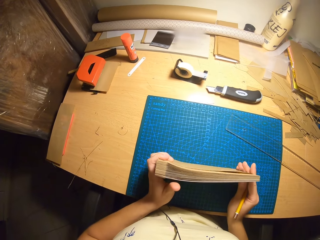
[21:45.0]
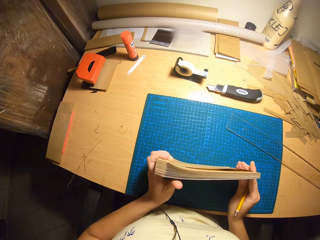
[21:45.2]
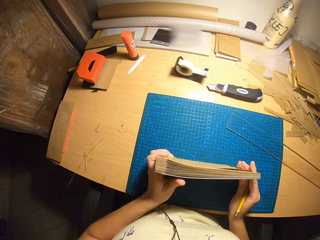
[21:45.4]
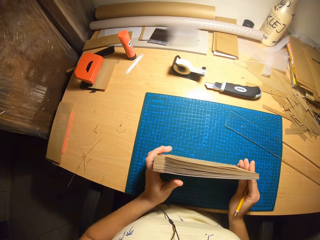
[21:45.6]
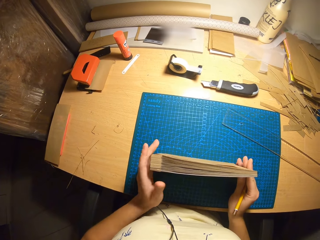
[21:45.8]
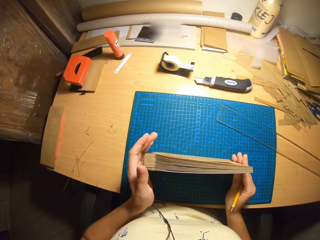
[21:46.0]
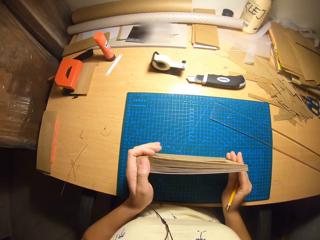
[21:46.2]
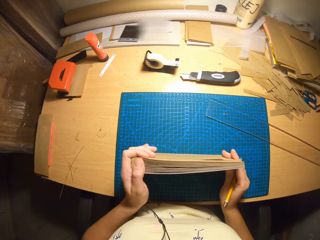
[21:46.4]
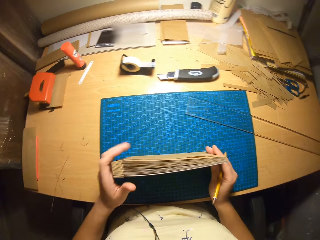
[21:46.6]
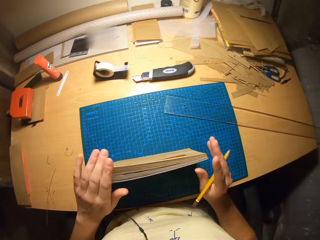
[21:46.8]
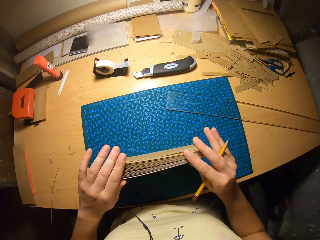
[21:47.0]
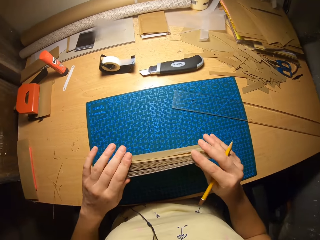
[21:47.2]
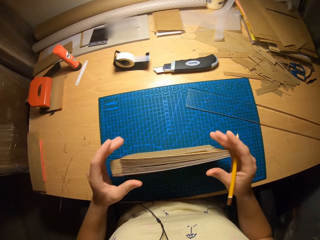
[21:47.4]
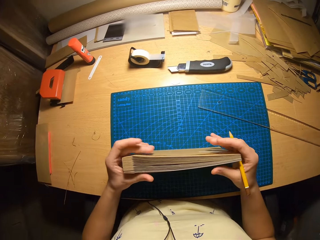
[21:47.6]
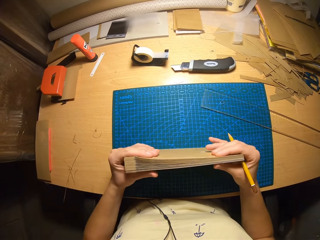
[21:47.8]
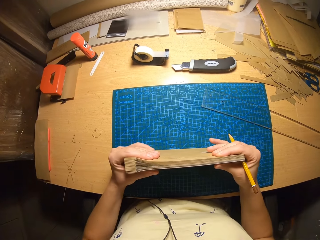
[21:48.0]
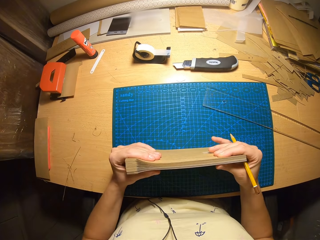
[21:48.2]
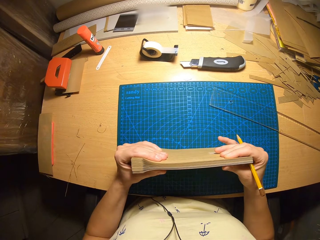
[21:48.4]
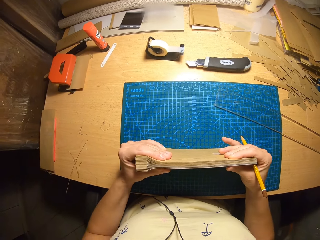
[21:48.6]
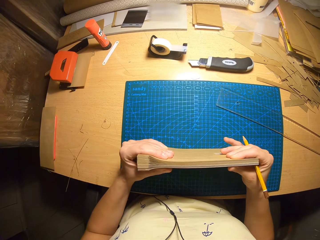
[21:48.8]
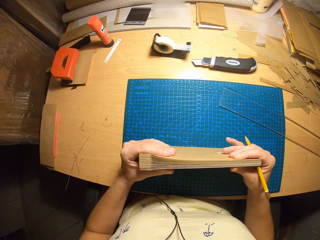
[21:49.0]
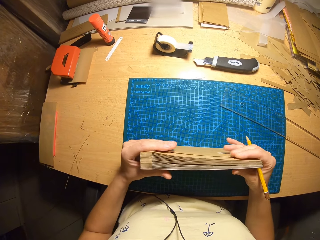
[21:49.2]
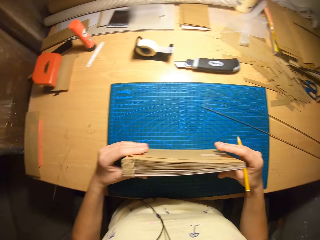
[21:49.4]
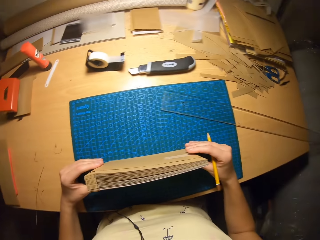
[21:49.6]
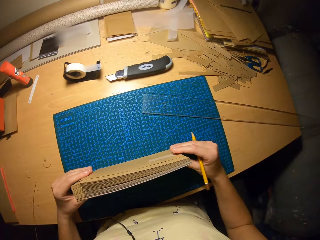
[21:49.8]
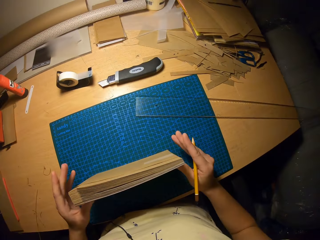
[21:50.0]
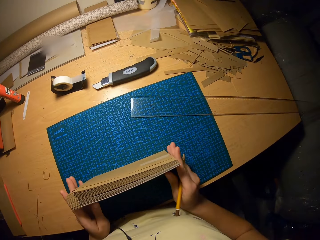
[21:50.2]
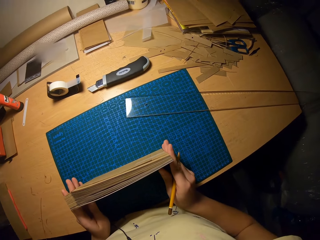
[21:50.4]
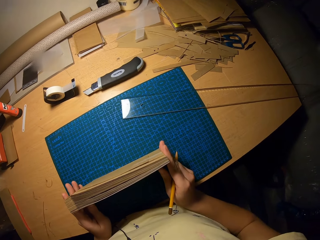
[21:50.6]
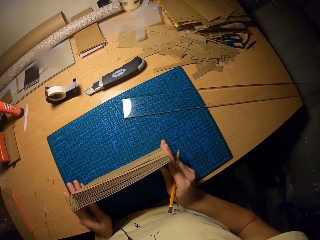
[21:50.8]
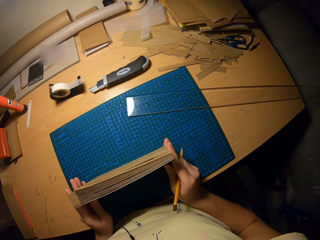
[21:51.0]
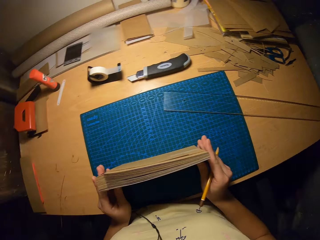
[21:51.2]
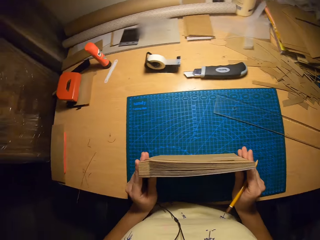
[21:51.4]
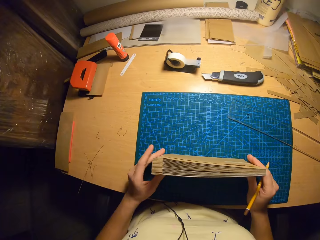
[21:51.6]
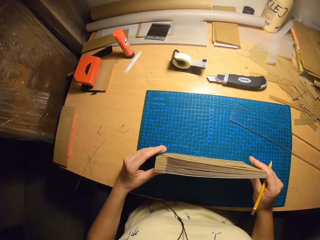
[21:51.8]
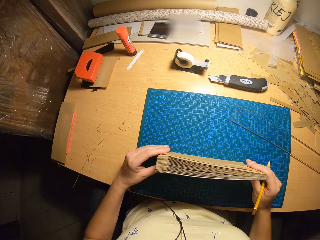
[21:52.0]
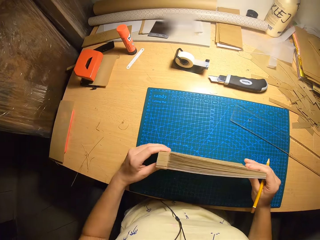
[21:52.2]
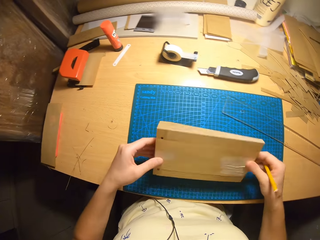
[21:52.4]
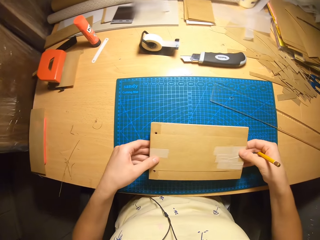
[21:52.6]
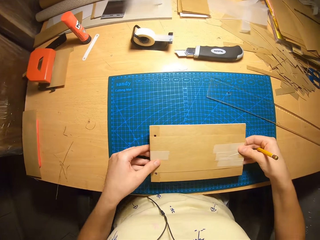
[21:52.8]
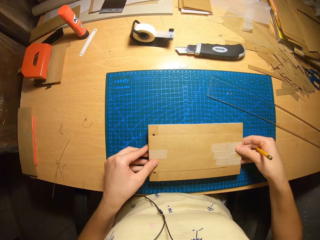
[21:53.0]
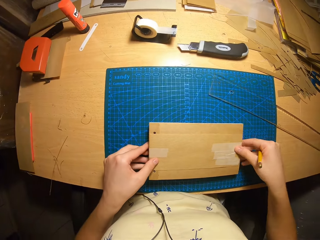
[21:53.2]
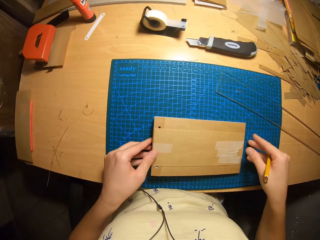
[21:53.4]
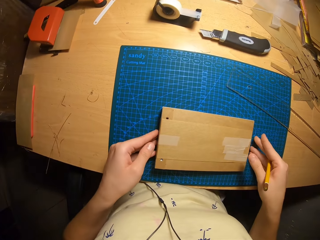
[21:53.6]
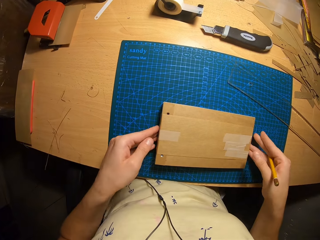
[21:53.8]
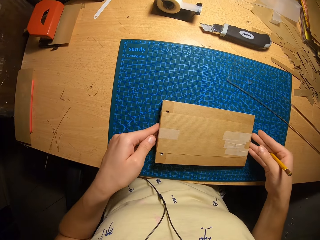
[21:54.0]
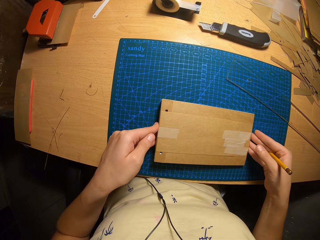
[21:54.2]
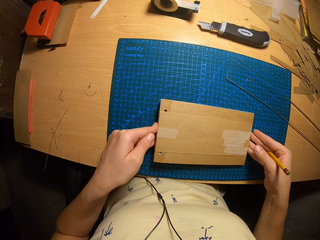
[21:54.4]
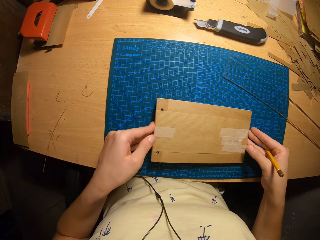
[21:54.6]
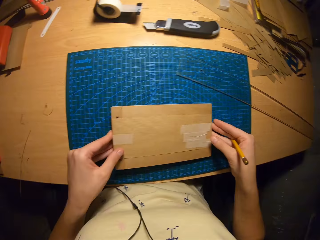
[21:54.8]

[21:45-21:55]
The camera wearer removes their hand from the envelopes. They press the envelopes. They press the envelopes again. They remove their hand from the envelopes. They touch the envelopes. They press the sides of the cardboard craft with both hands. They place the cardboard craft on the table with both hands.

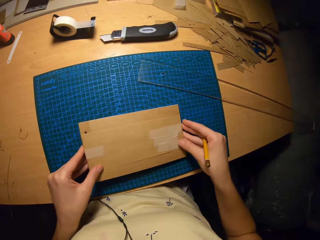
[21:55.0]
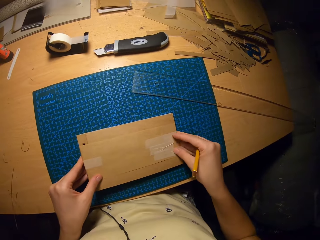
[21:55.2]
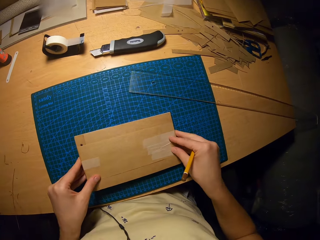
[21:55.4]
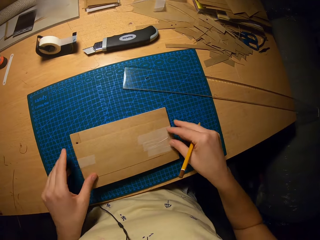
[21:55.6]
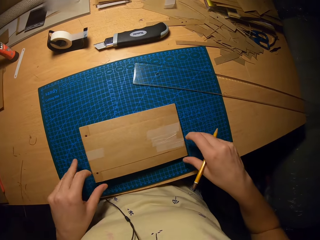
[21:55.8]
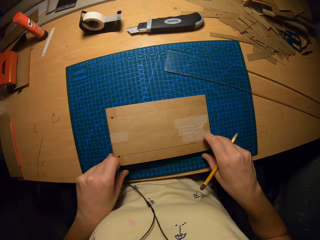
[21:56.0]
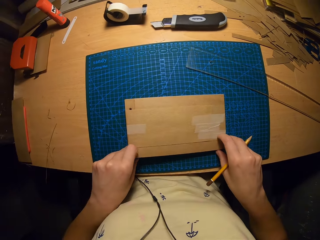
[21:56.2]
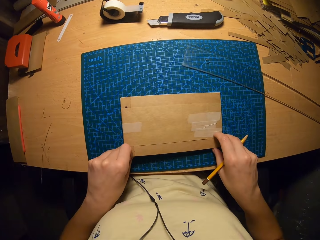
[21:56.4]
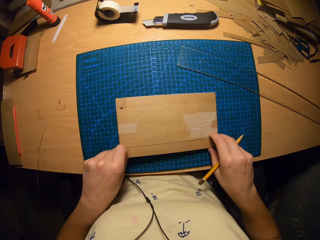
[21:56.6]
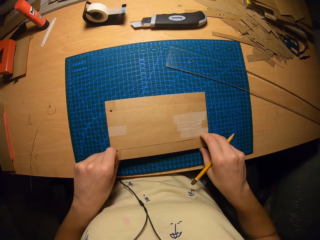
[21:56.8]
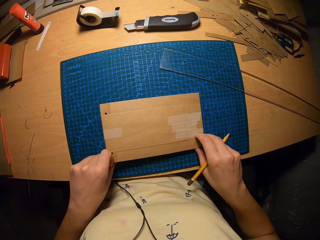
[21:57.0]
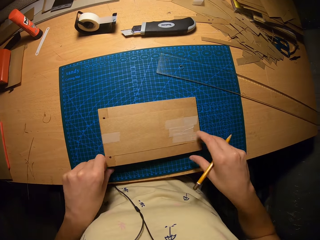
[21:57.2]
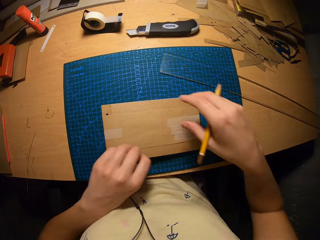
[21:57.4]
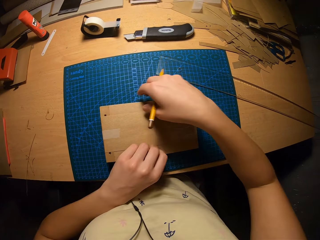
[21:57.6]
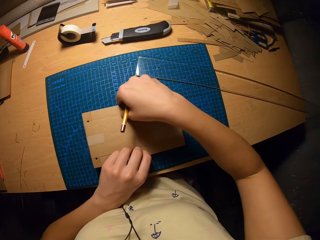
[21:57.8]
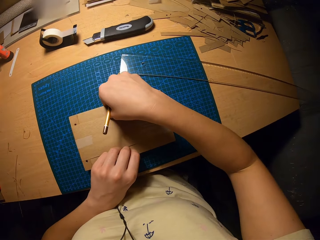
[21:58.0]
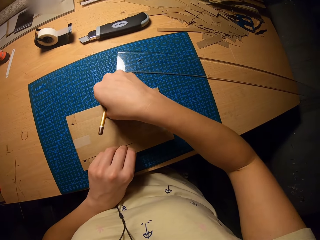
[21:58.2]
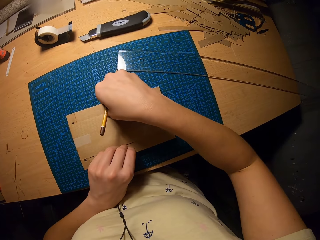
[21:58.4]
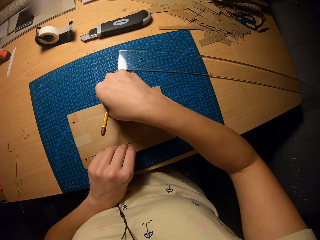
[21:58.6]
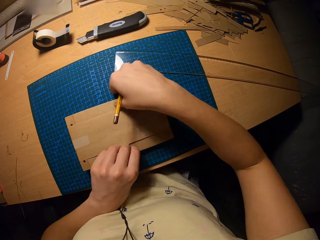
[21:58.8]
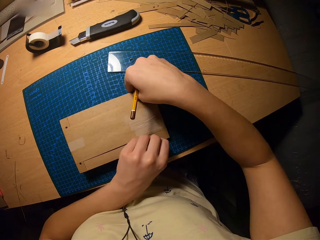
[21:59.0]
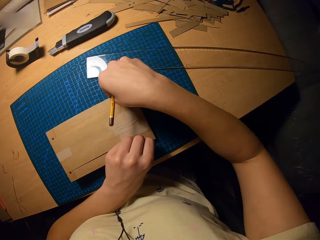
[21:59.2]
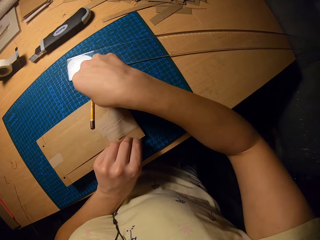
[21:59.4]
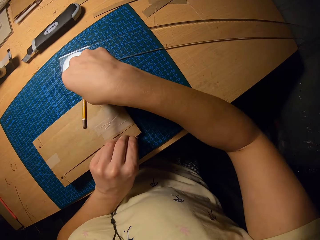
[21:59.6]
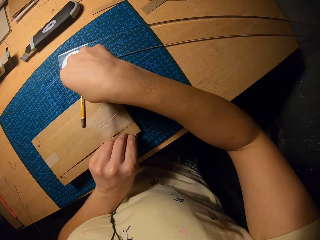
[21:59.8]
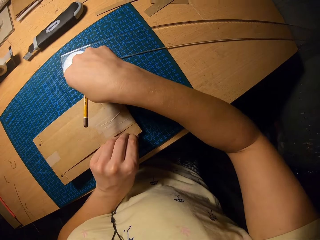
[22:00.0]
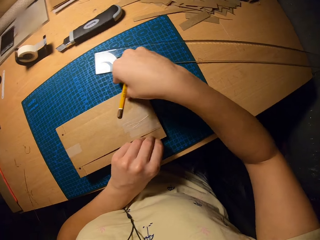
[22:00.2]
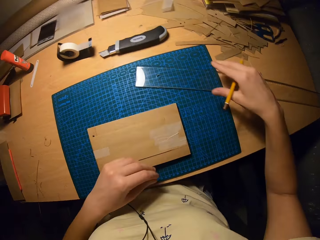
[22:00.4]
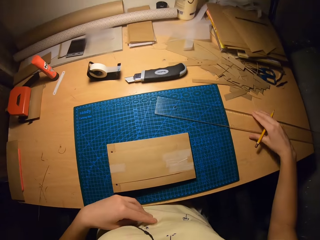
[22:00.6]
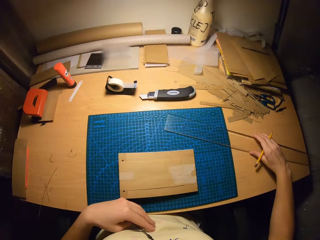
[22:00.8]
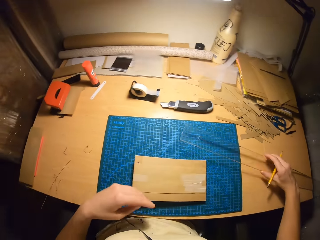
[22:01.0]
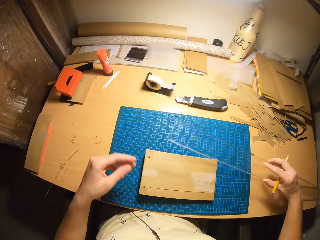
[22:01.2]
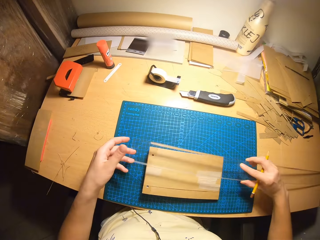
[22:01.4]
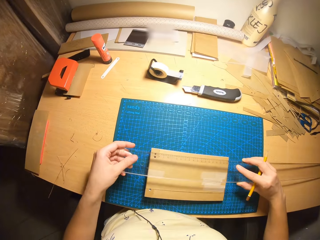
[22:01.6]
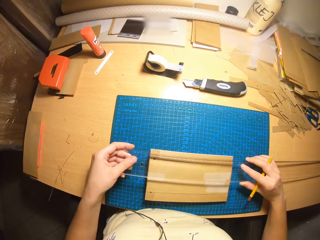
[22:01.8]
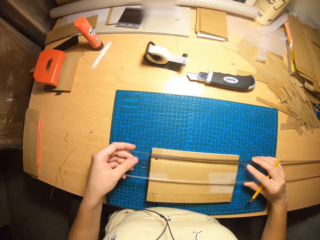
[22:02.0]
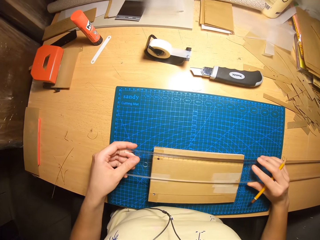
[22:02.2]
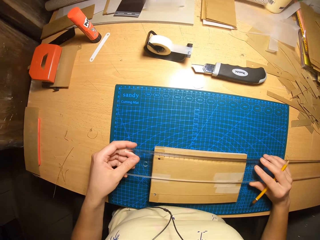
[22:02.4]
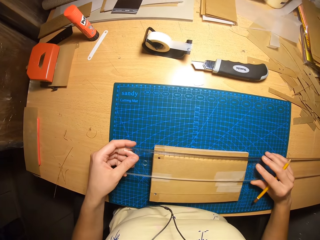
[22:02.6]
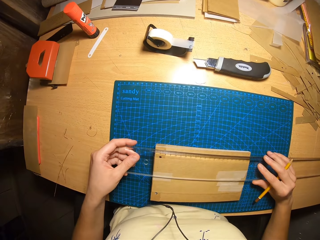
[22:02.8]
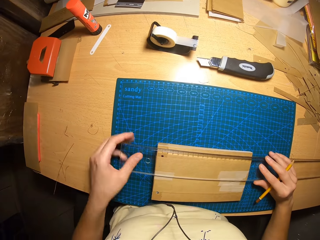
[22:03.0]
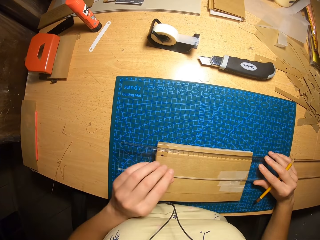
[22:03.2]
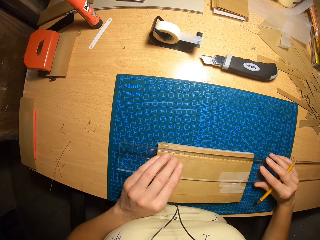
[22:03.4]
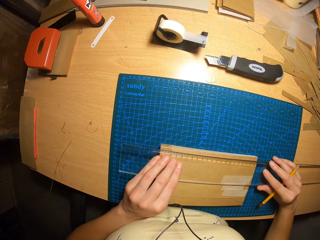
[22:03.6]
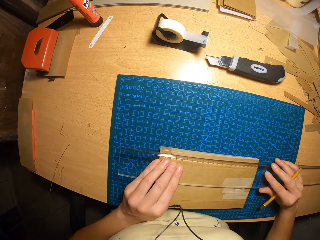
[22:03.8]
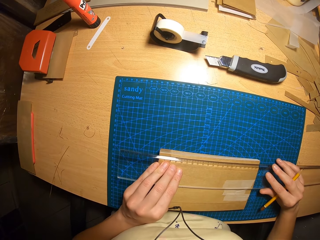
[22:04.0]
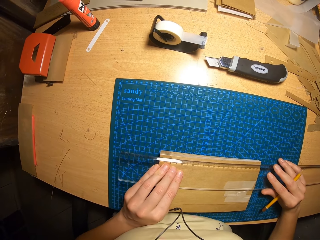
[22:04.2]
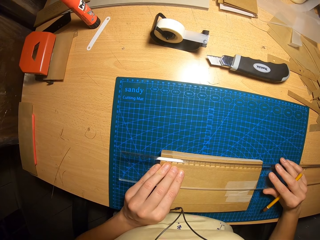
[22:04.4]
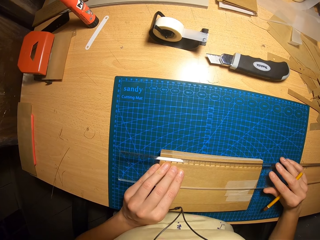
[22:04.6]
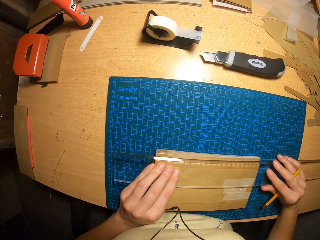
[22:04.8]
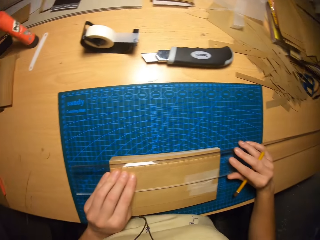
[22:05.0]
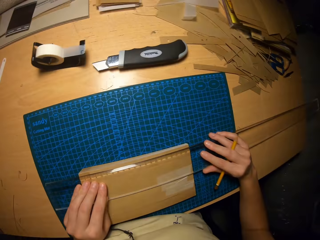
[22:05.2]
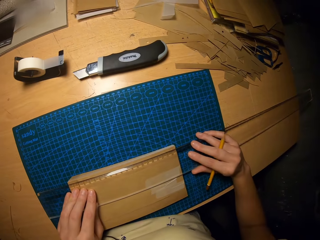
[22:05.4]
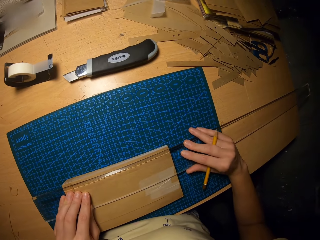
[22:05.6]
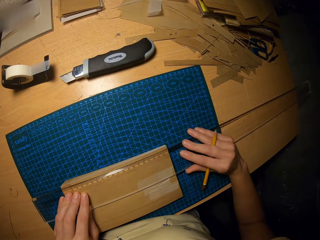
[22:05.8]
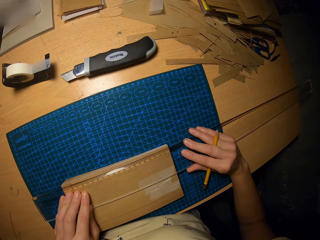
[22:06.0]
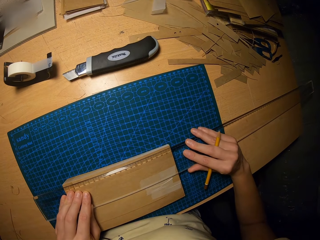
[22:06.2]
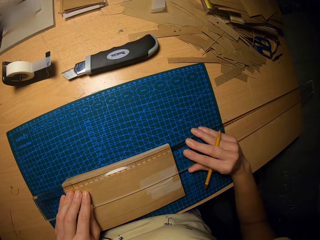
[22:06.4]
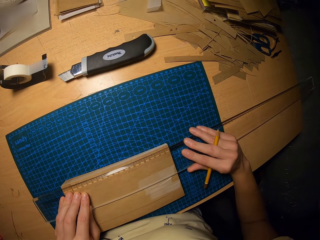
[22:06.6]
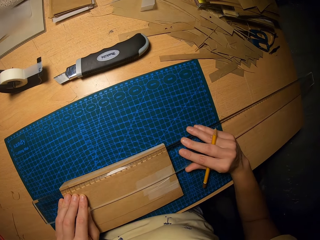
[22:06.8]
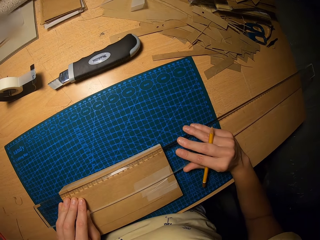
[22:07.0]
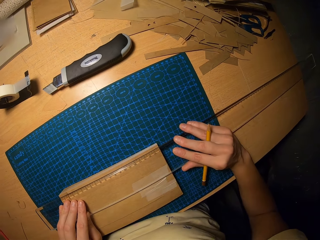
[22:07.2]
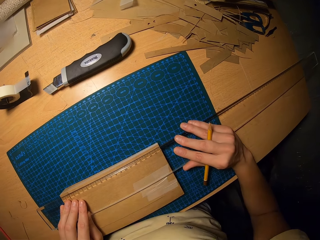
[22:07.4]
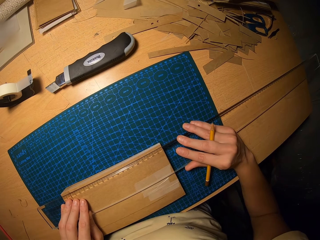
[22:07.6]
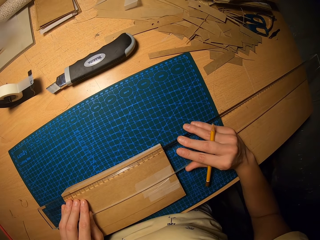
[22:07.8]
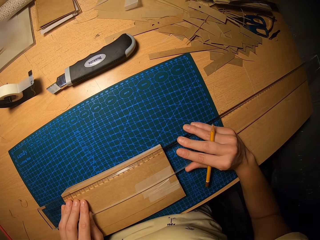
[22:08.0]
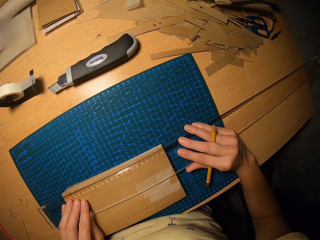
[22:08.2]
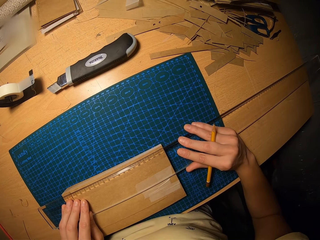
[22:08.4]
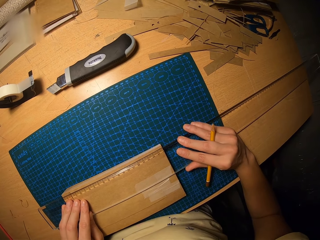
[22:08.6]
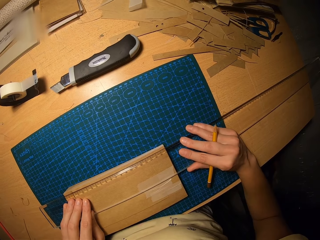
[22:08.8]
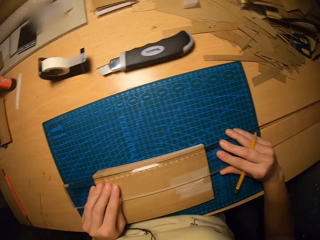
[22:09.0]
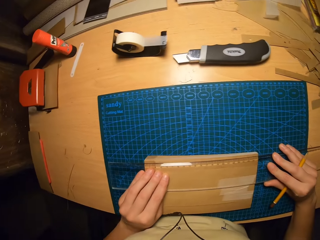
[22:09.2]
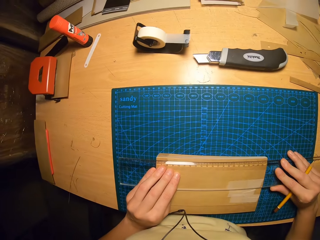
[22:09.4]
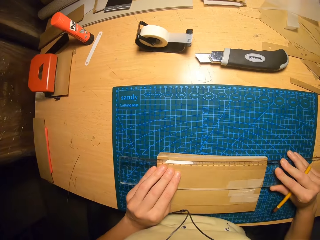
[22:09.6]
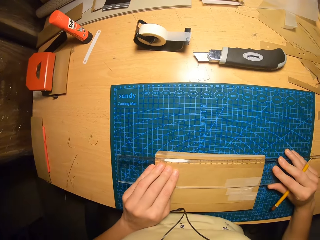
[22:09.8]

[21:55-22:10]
The camera wearer presses the cardboard craft with both hands repeatedly. She aligns the envelopes. She picks the ruler from the table with her right hand. She holds the ruler with both hands. She places the ruler on the envelopes. She holds the ruler in place with her left hand. She looks around the workshop.
